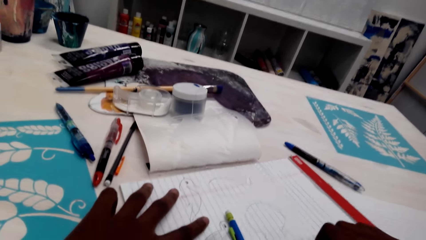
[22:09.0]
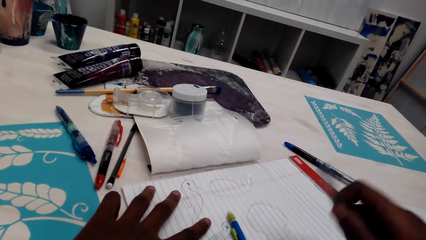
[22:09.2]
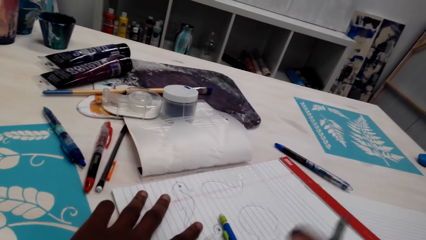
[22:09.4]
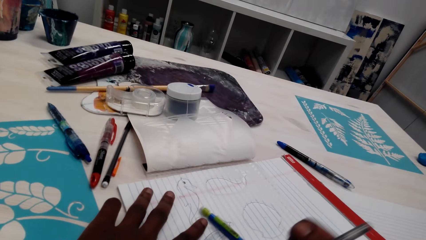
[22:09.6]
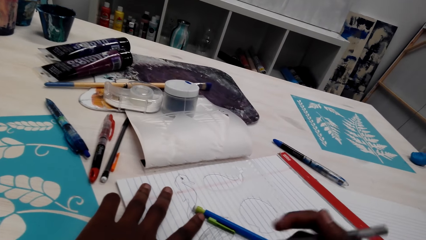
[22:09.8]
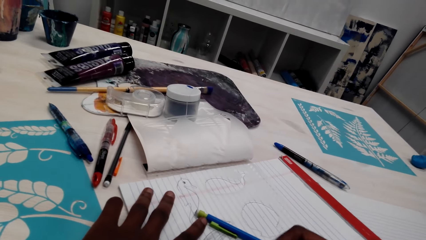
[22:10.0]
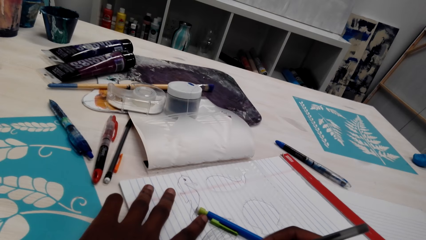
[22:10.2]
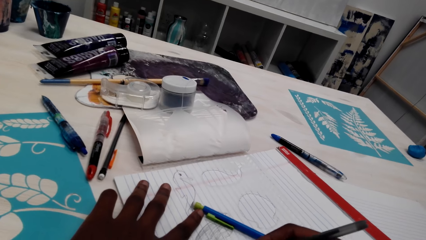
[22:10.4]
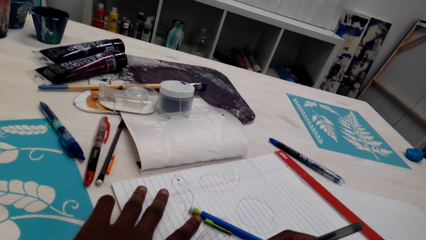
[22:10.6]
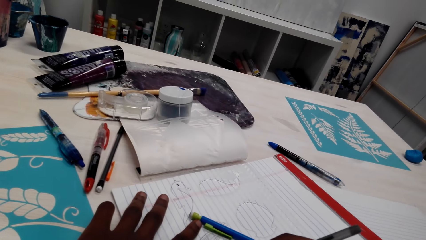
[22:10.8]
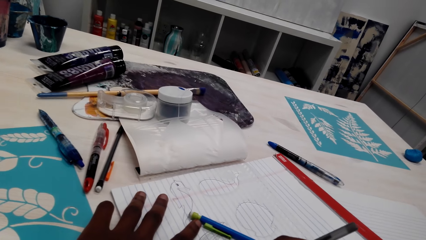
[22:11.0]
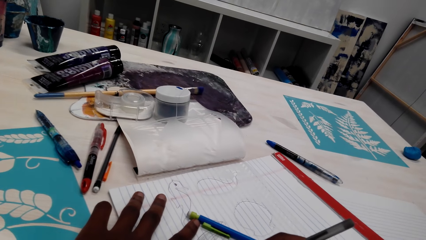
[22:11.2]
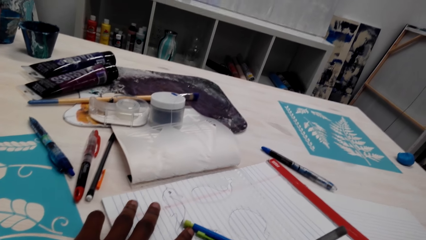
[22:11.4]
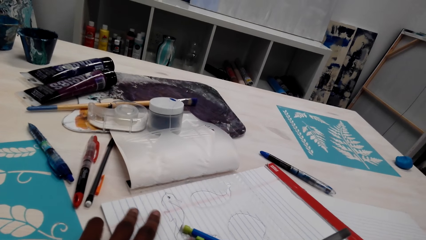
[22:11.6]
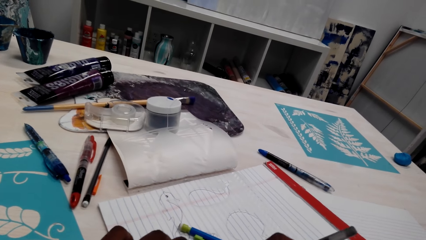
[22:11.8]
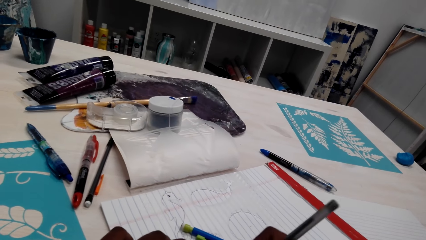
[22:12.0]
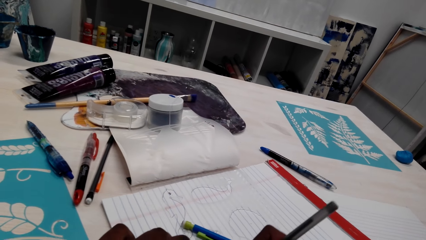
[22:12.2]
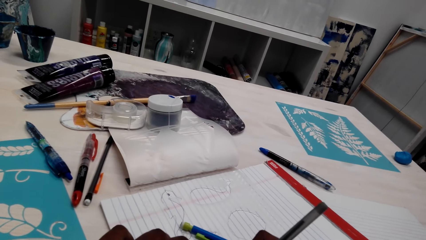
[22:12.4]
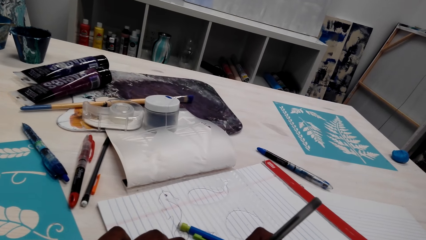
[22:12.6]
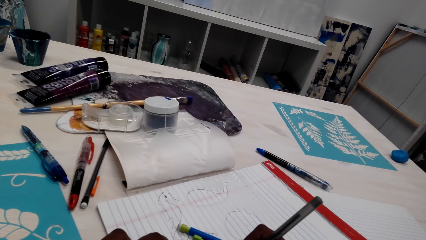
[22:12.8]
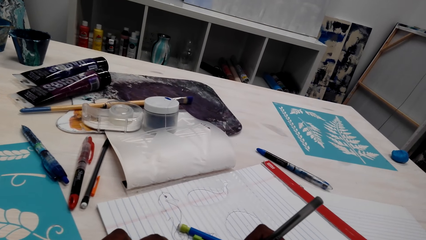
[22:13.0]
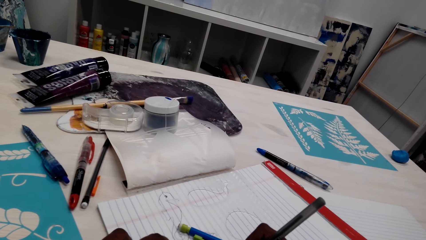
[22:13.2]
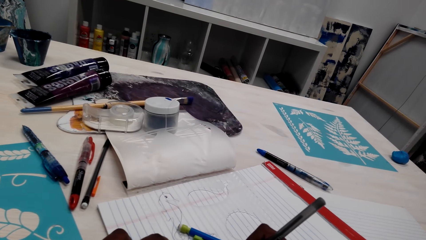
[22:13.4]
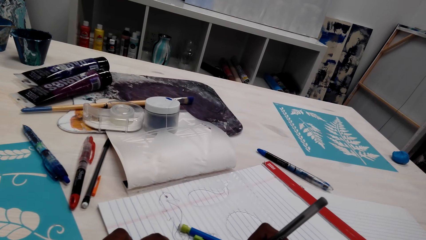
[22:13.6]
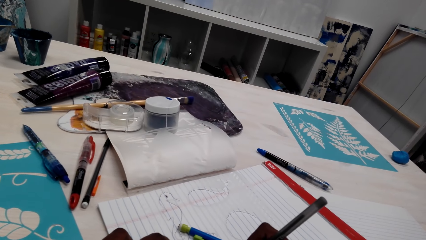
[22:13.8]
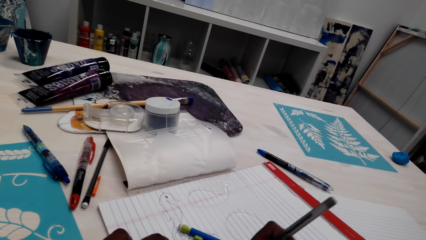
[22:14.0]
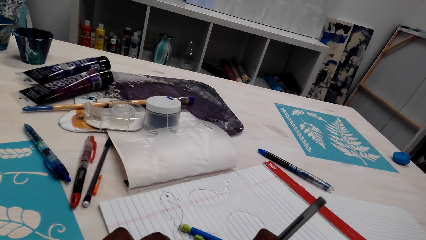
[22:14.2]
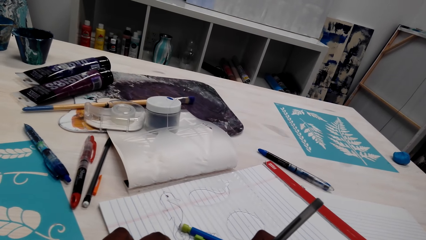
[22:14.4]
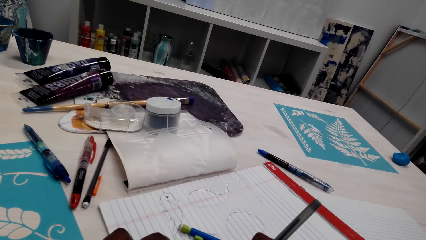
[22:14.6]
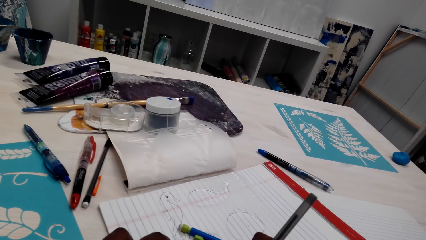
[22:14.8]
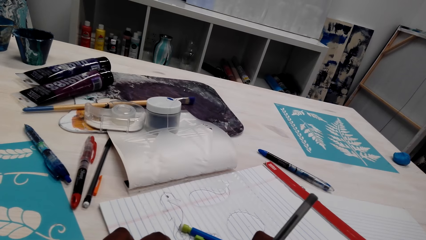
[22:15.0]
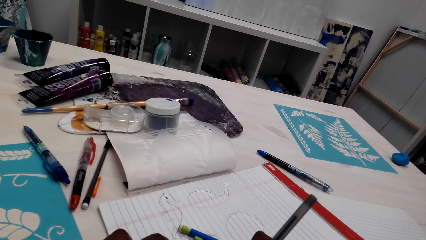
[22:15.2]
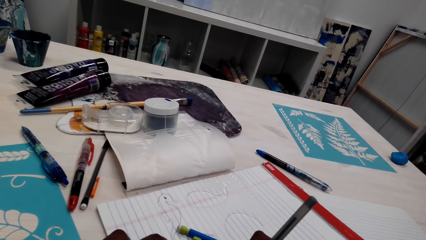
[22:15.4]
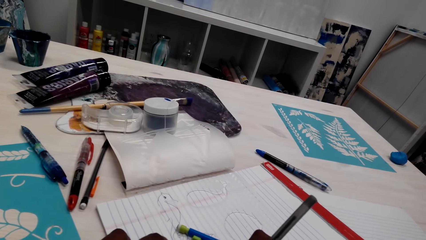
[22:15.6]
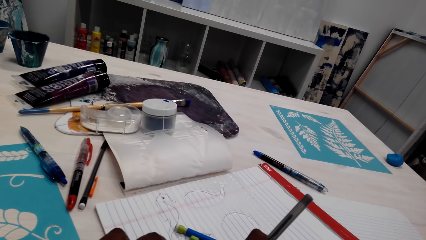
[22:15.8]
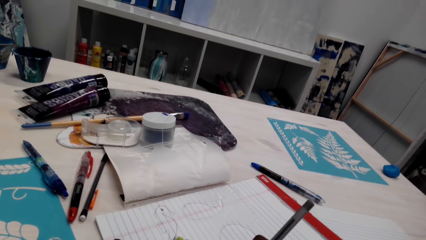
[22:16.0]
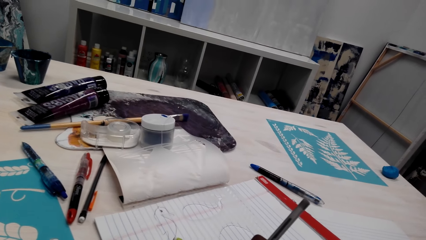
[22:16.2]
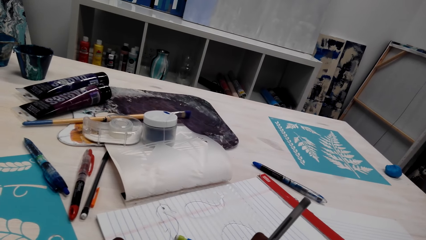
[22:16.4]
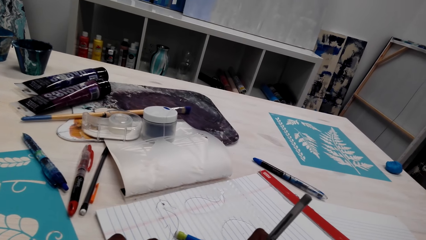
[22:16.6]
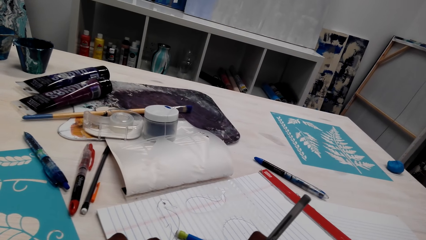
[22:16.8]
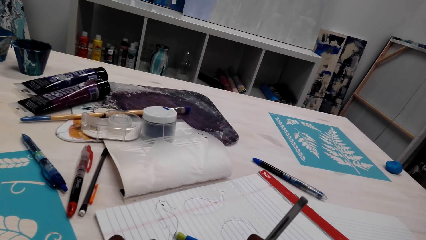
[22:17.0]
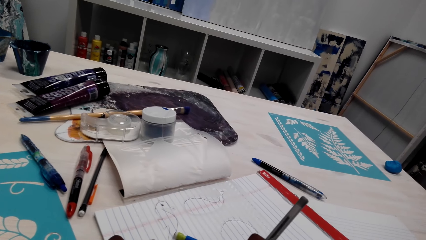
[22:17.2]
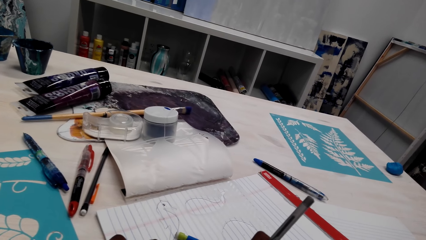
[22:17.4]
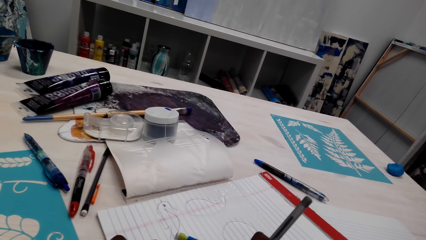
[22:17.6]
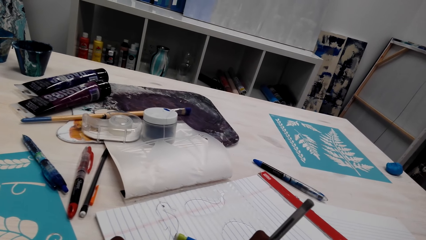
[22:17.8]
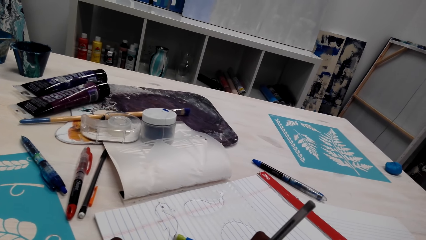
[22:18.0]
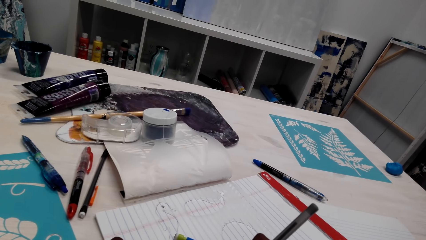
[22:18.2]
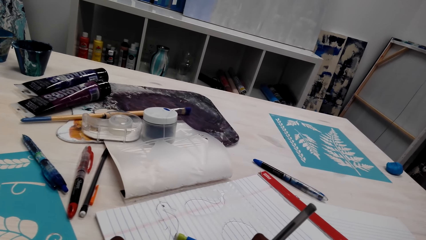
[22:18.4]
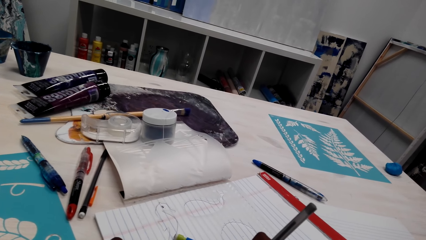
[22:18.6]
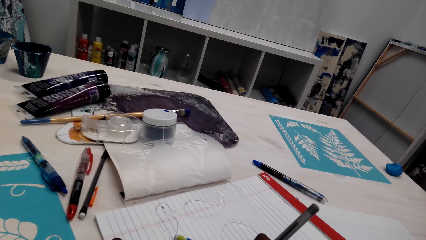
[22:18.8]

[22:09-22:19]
The camera wearer drops a pen on the pen with the right hand. They pick up the pen with the right hand. They draw on the paper with the pen on the right hand.

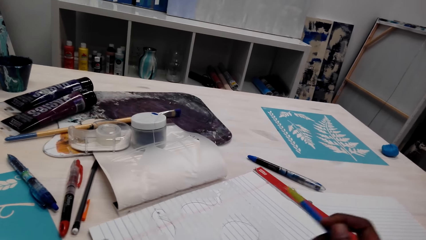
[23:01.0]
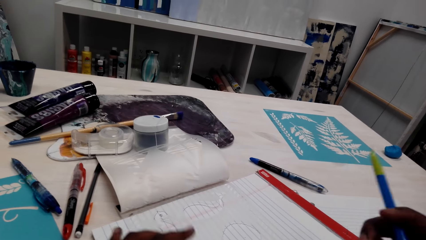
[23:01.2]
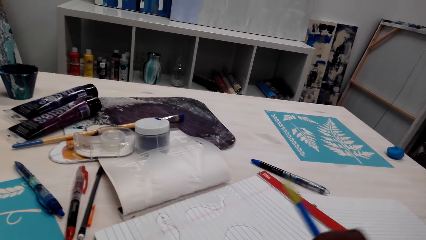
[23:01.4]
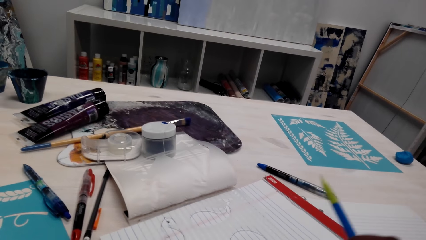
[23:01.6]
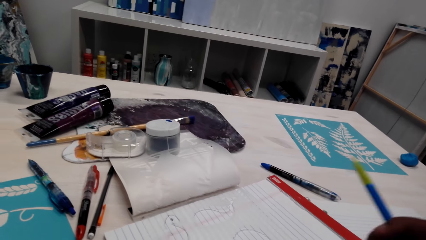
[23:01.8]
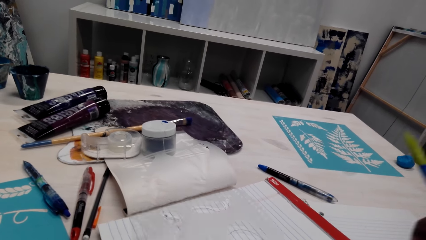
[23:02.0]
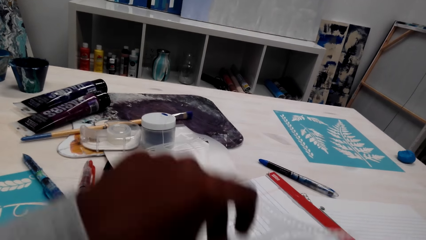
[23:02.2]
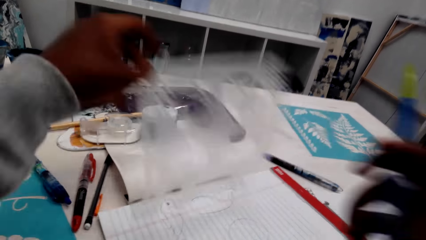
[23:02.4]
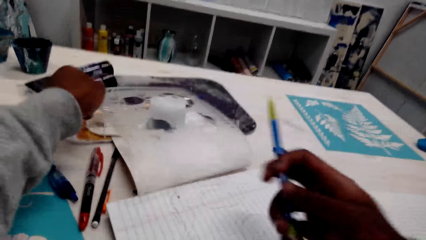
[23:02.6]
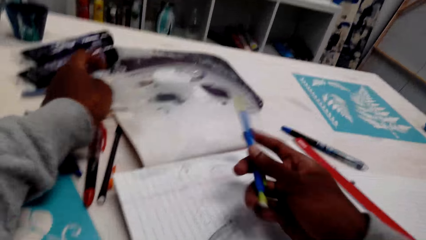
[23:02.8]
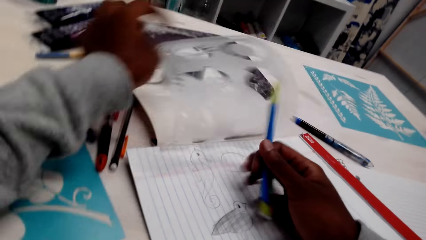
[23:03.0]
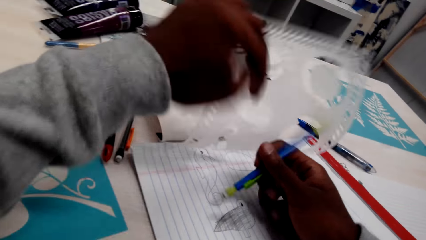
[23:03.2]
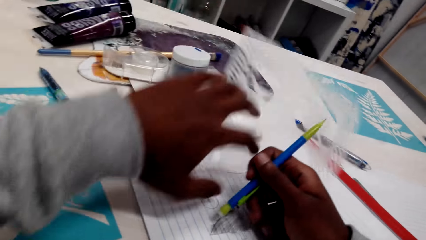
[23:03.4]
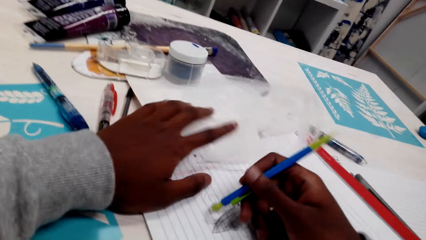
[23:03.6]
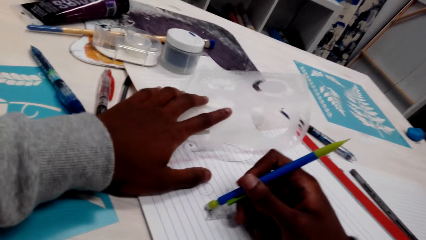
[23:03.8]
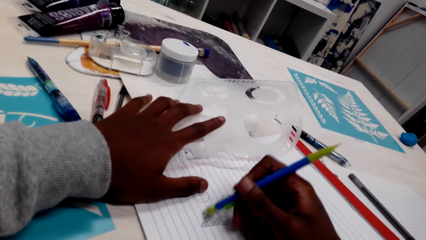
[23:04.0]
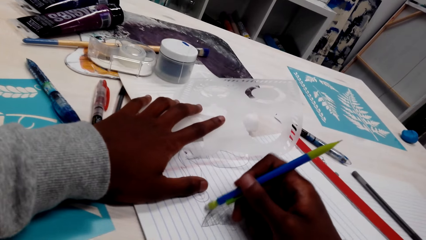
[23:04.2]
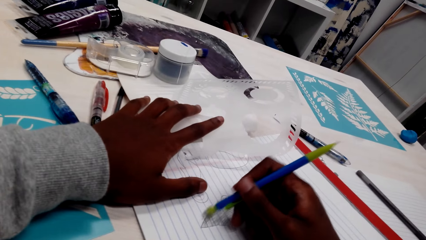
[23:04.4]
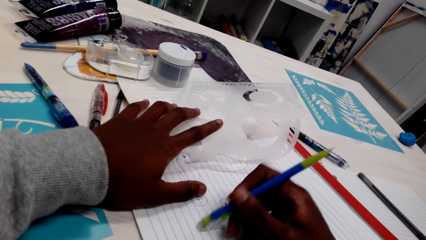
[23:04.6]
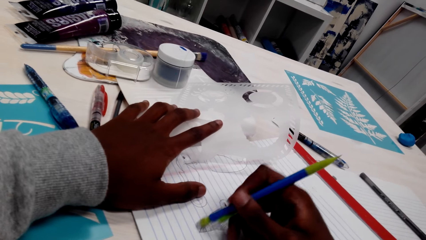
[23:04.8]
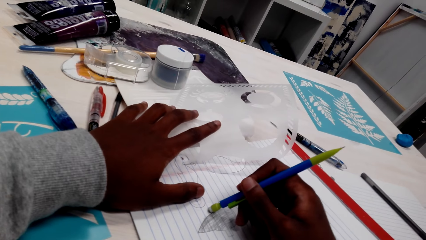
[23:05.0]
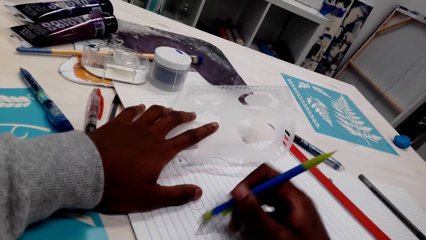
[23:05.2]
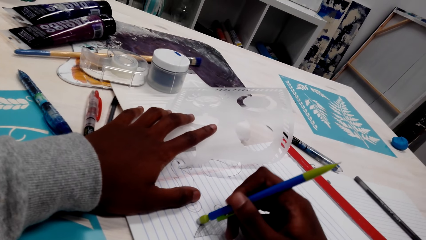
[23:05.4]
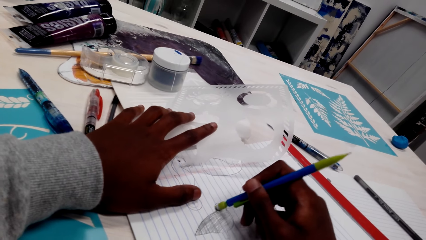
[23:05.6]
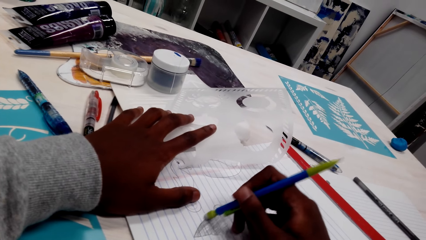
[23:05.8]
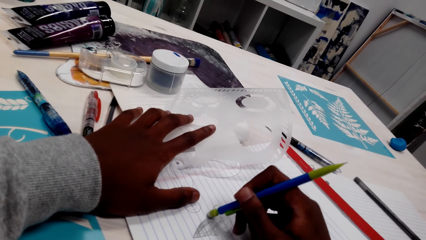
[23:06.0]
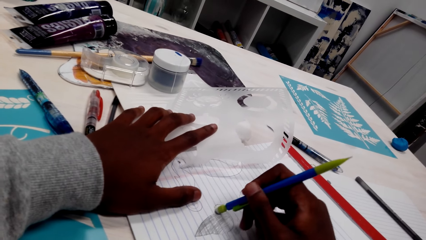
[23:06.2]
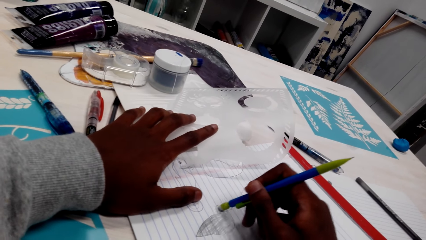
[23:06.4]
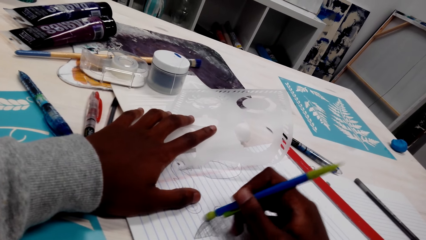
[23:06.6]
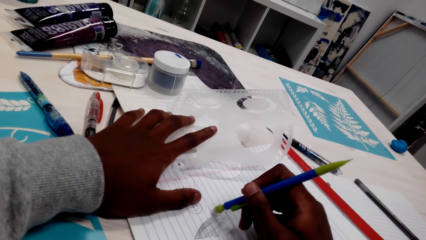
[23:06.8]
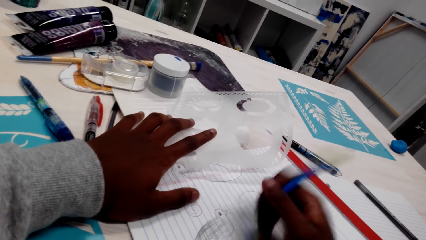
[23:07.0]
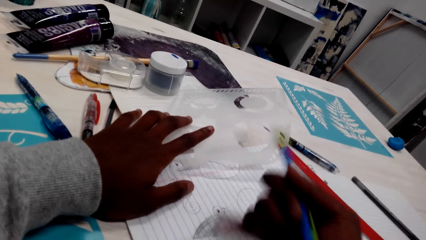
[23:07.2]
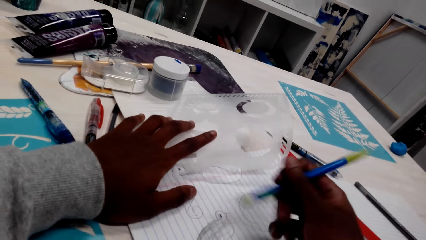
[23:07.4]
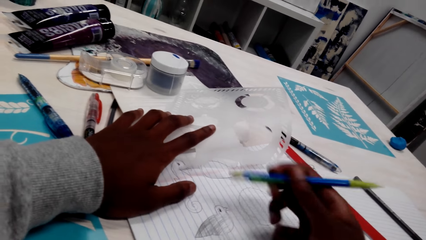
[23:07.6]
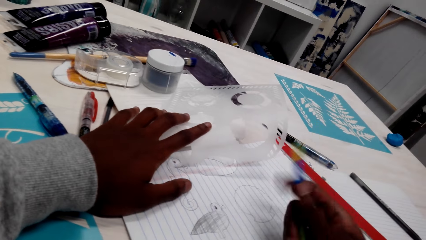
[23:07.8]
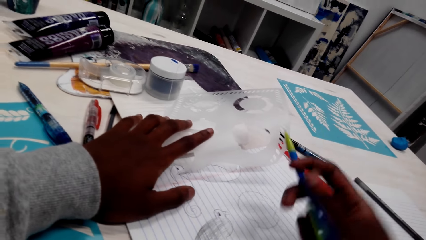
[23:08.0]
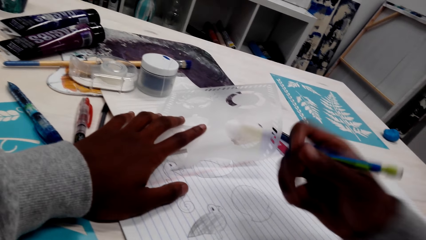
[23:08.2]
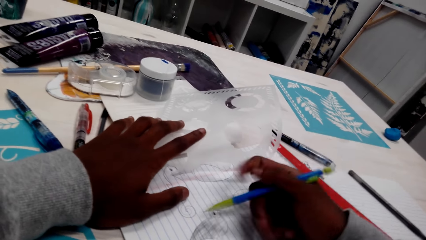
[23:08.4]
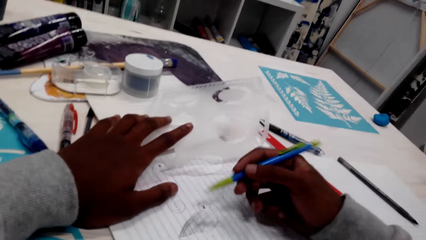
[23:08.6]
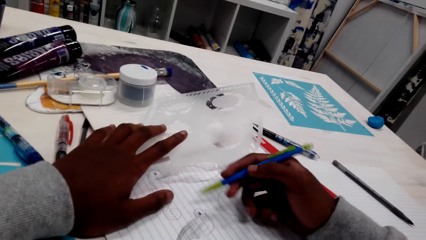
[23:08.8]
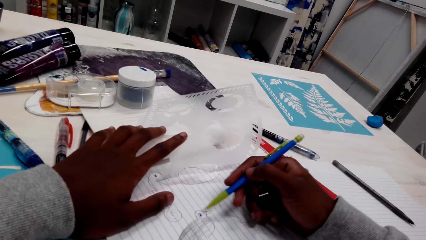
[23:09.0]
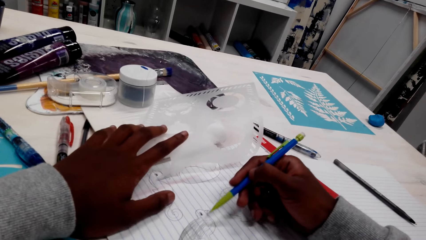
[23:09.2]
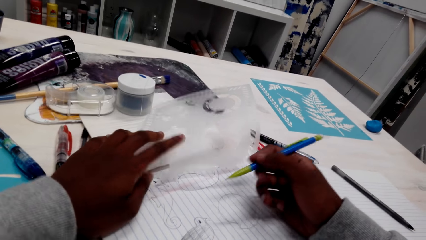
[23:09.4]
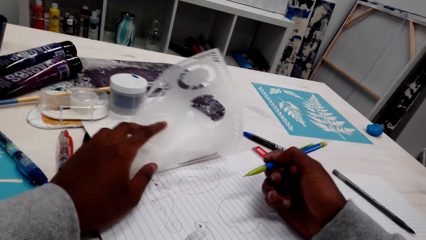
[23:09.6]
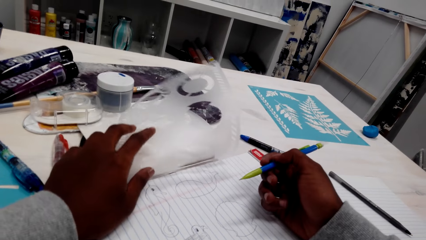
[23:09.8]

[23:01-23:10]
The camera wearer flips the cover of the book. They rub the drawing on the books with an eraser. They turn over the pen.
